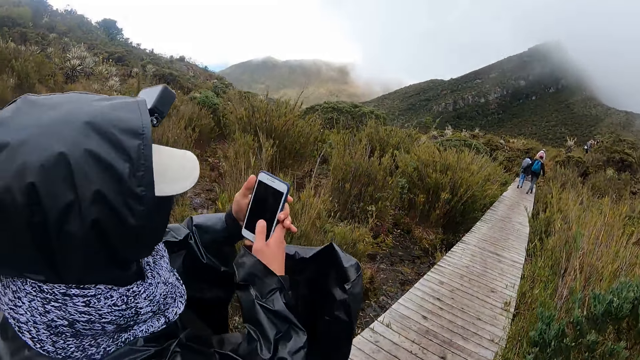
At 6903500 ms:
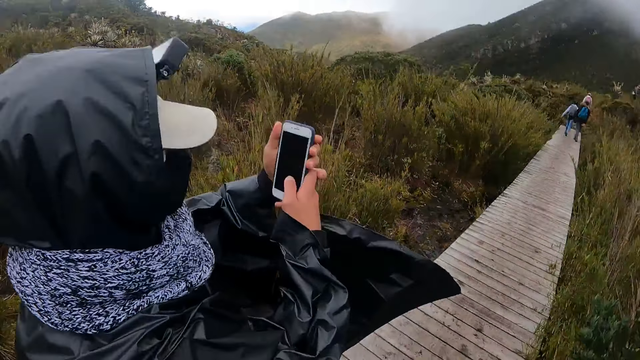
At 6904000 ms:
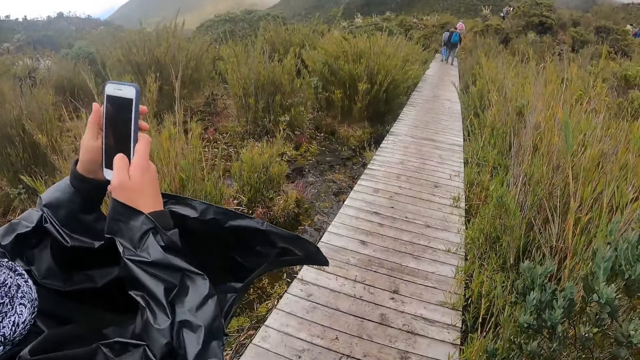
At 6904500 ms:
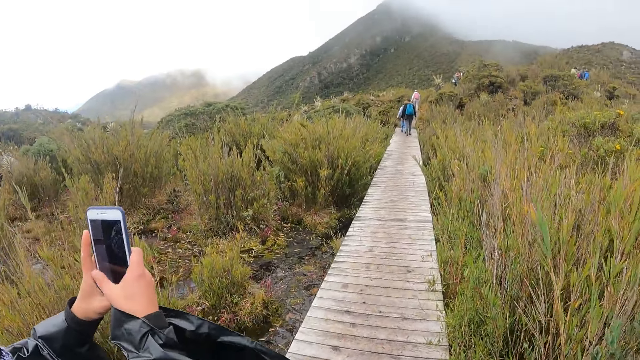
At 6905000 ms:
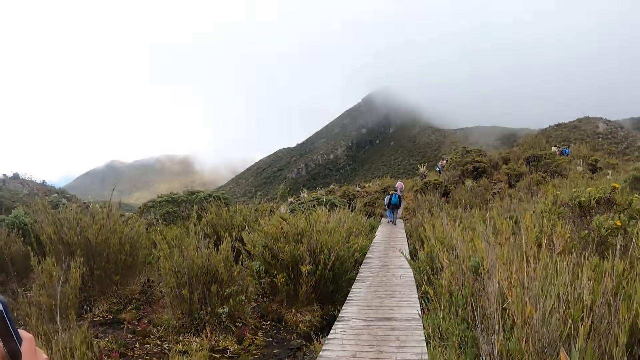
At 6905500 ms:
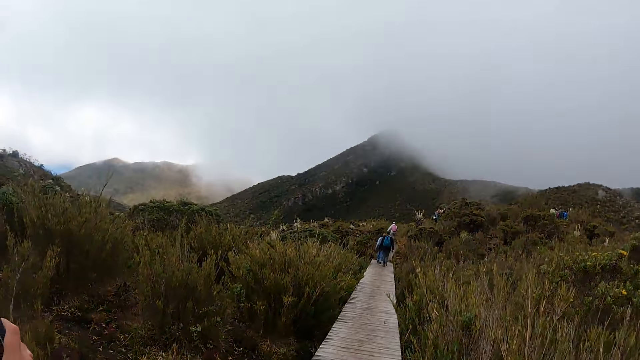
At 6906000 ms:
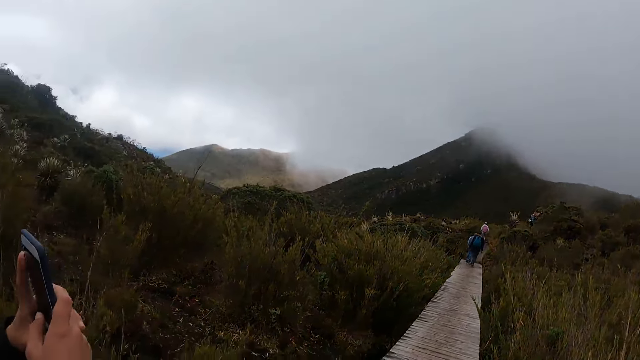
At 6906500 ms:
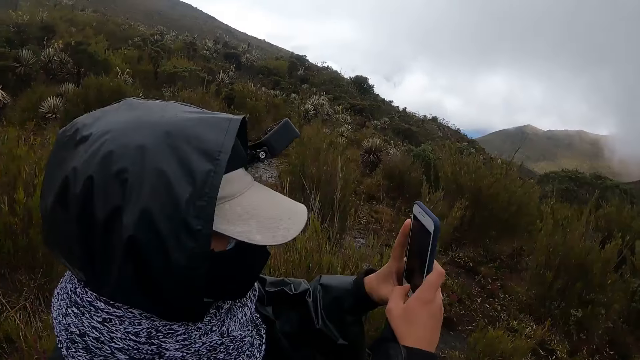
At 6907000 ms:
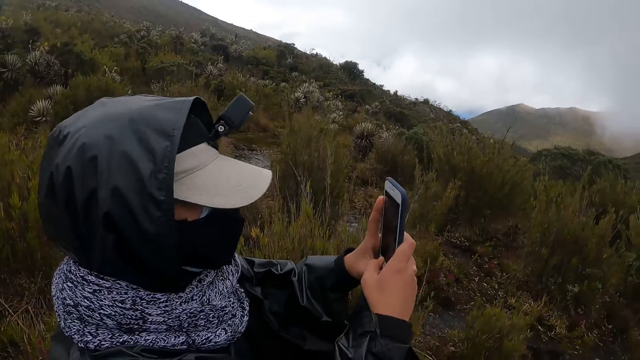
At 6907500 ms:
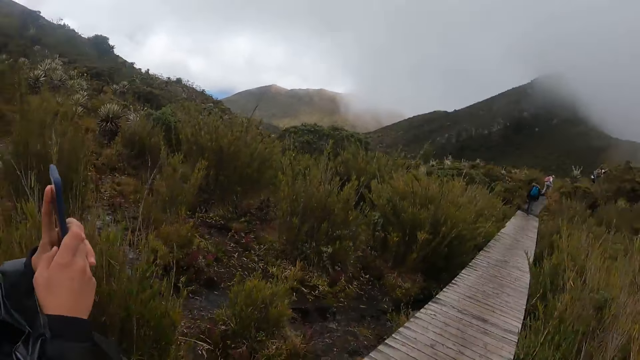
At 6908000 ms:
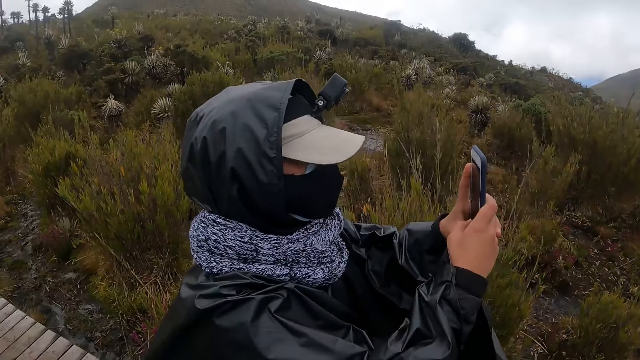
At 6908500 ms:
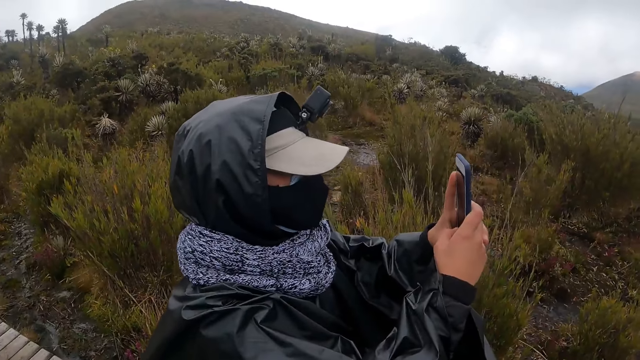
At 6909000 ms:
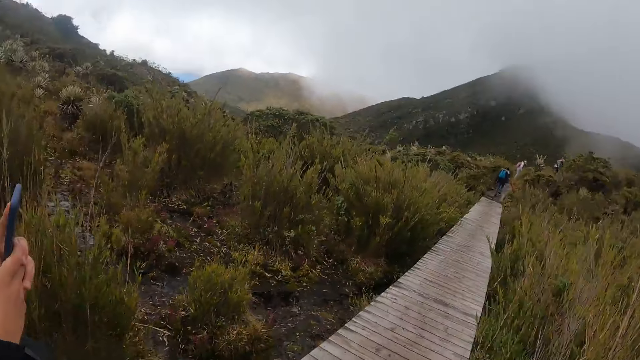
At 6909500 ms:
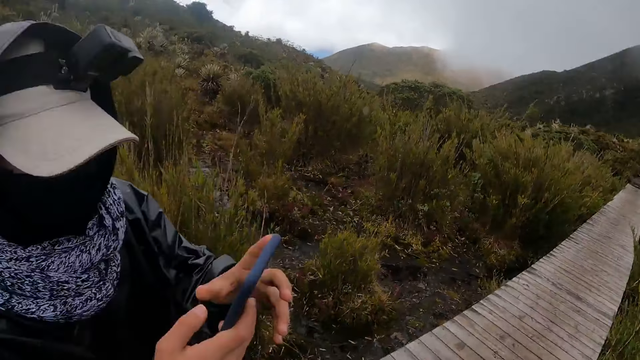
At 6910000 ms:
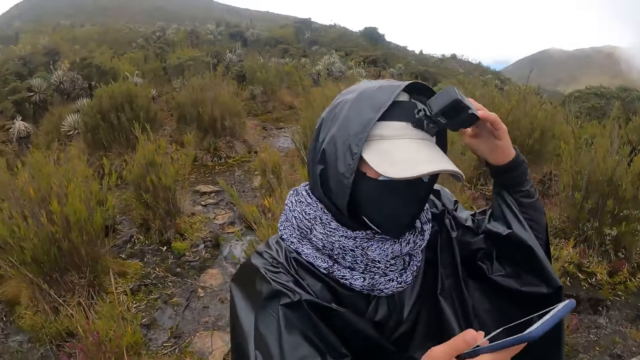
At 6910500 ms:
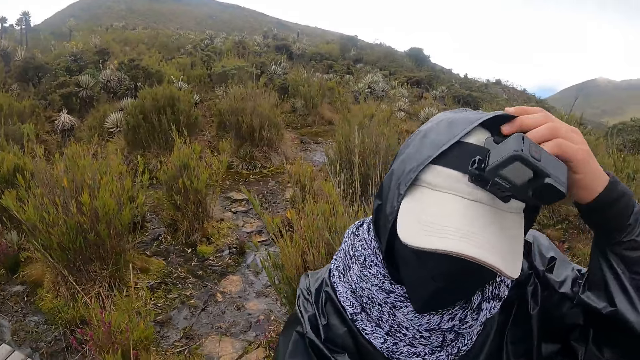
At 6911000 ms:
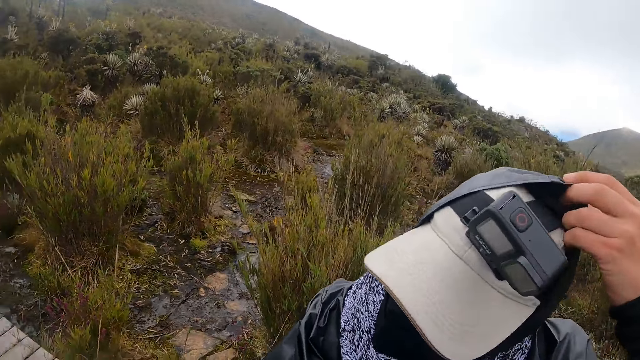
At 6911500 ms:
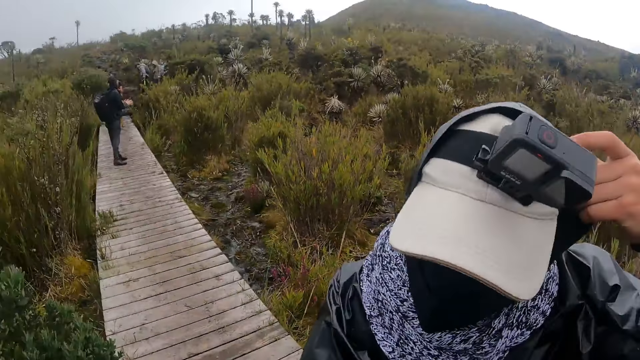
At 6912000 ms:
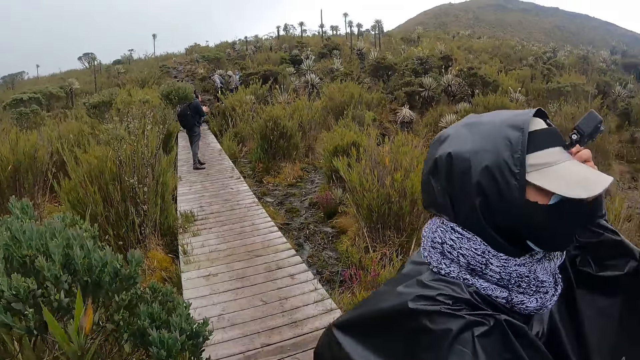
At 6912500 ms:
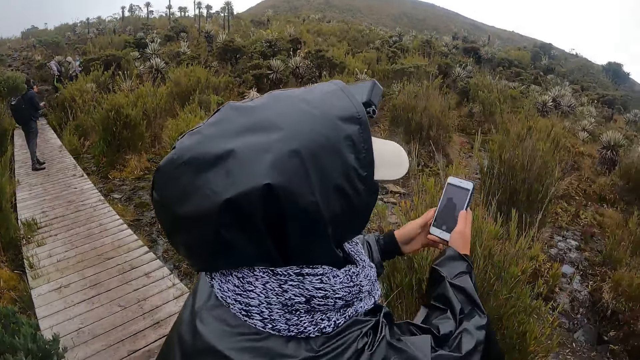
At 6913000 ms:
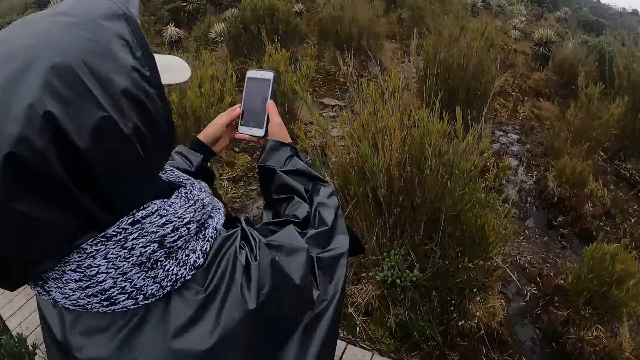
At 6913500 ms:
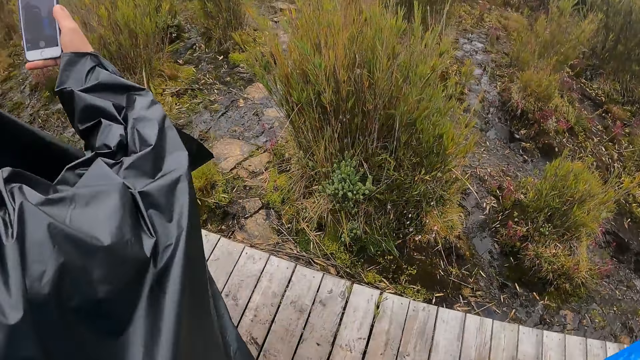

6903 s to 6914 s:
The man operates the mobile phone with his hands. The man touches the hood of his hoodie with his left hand.

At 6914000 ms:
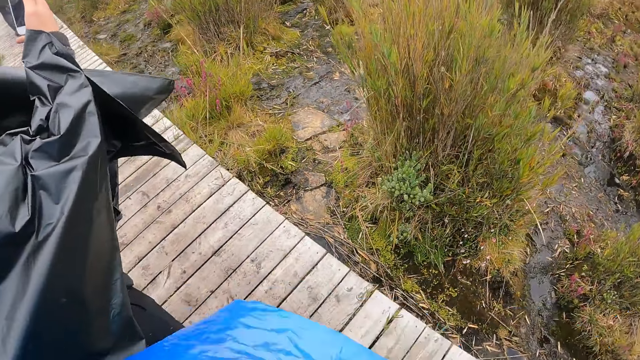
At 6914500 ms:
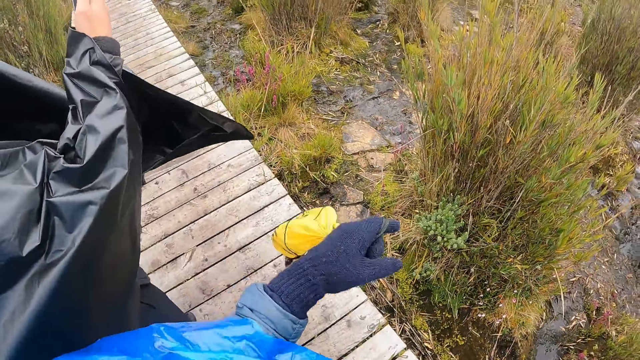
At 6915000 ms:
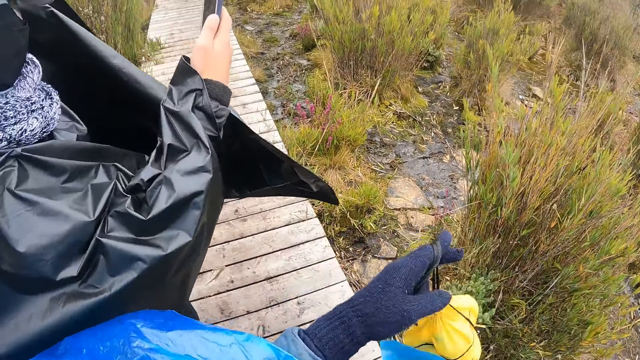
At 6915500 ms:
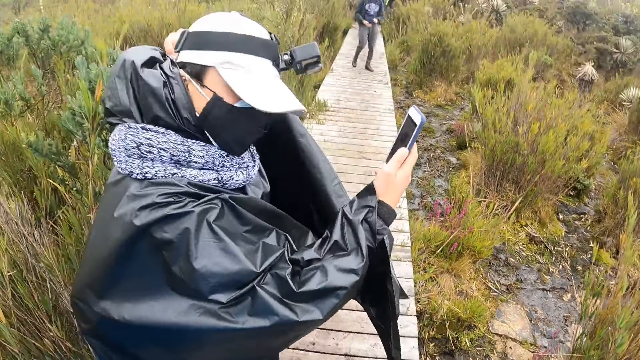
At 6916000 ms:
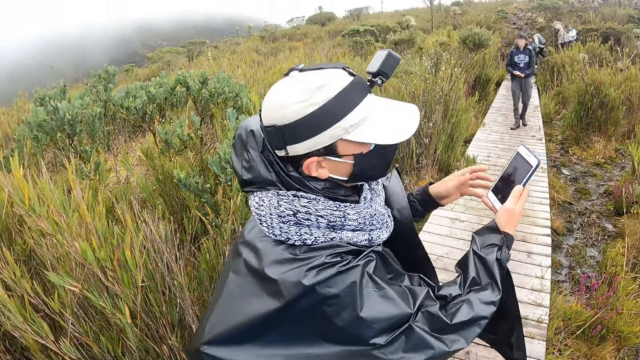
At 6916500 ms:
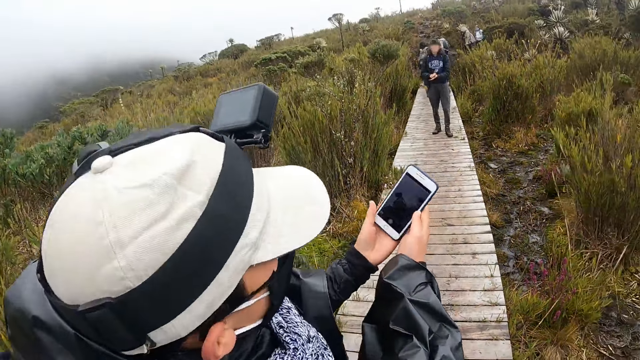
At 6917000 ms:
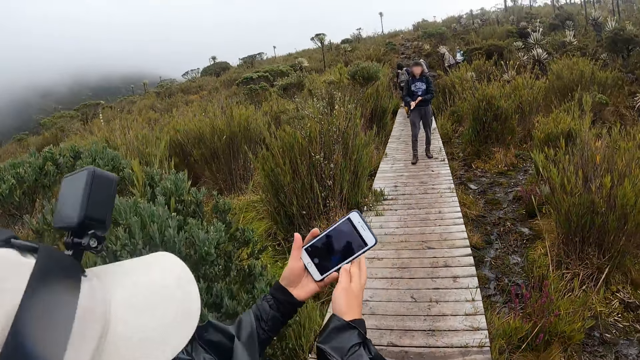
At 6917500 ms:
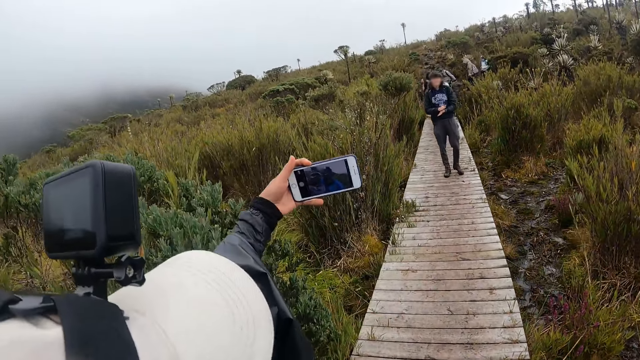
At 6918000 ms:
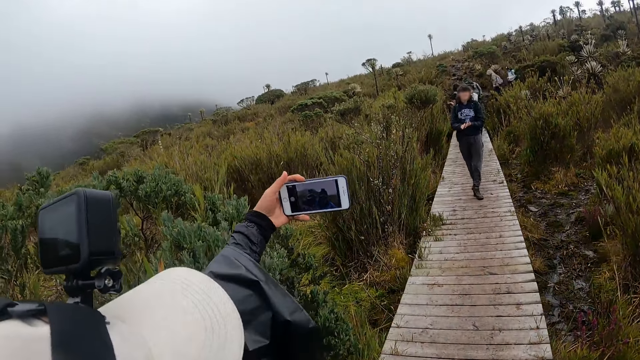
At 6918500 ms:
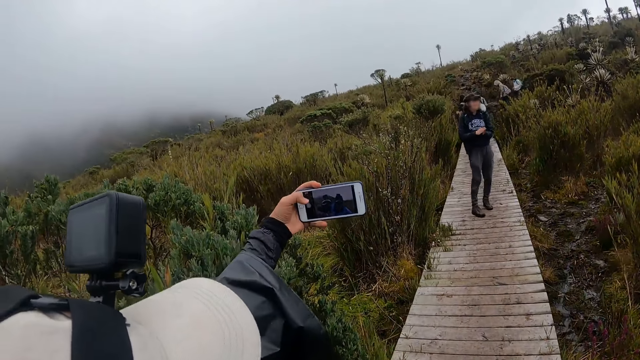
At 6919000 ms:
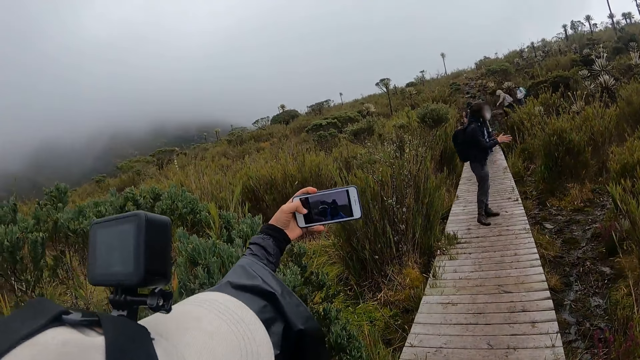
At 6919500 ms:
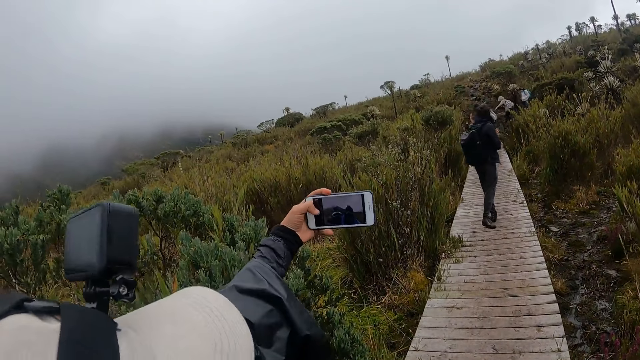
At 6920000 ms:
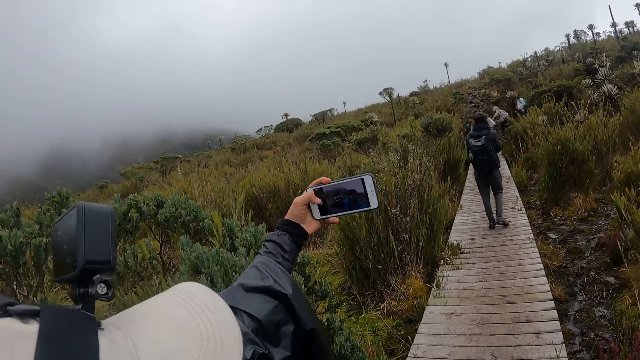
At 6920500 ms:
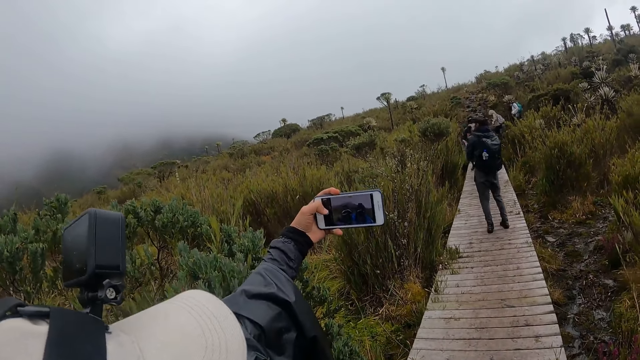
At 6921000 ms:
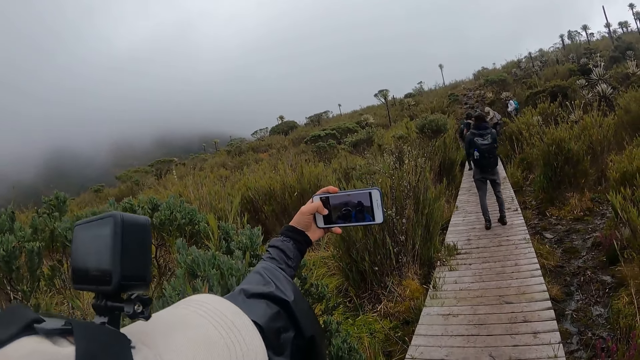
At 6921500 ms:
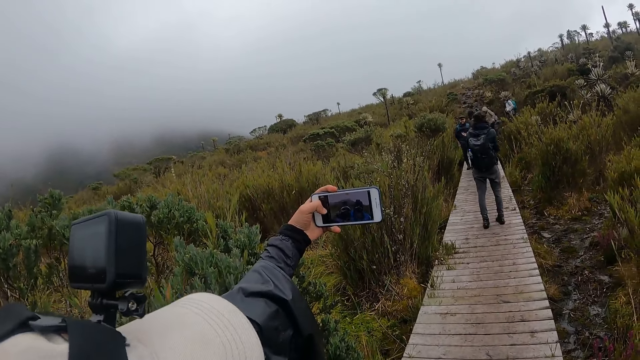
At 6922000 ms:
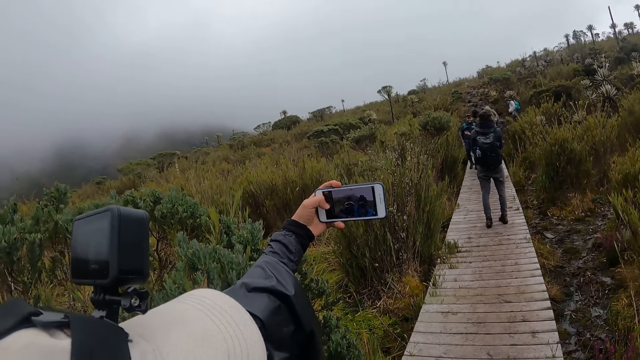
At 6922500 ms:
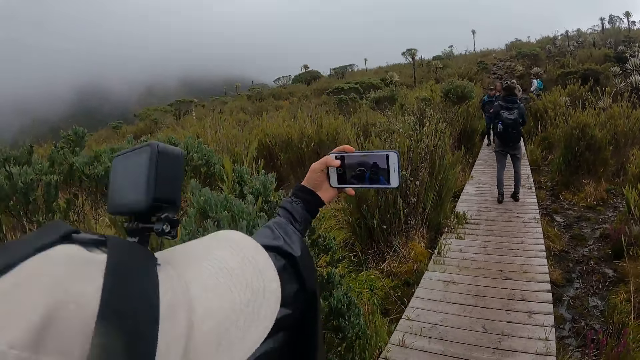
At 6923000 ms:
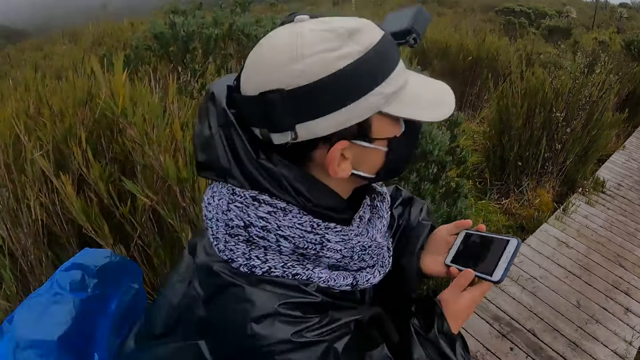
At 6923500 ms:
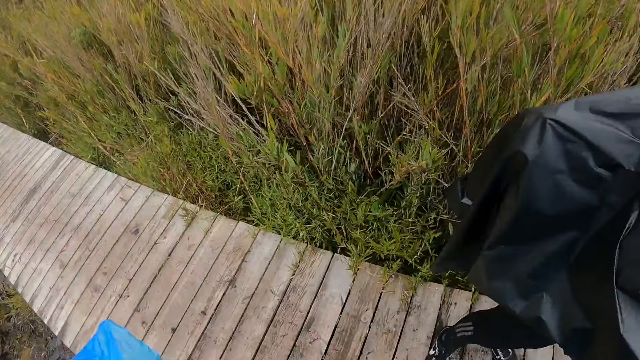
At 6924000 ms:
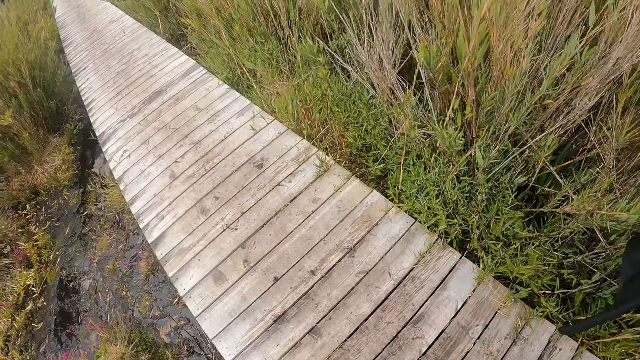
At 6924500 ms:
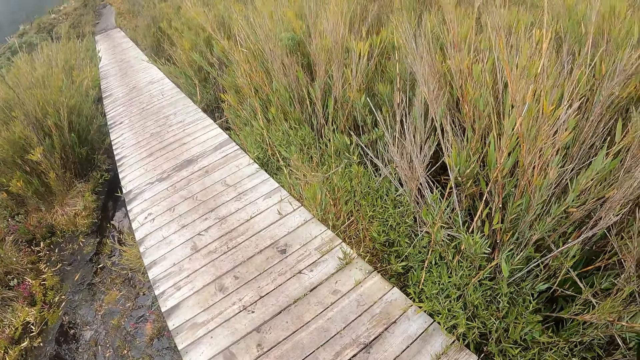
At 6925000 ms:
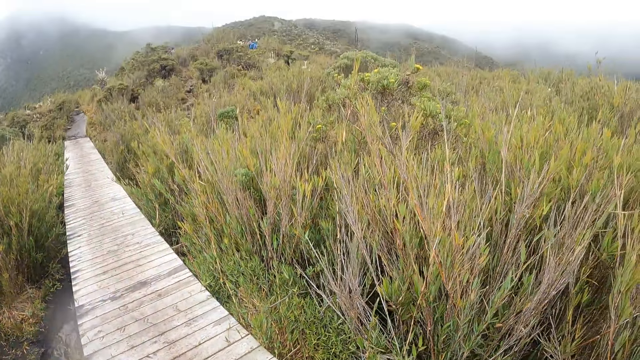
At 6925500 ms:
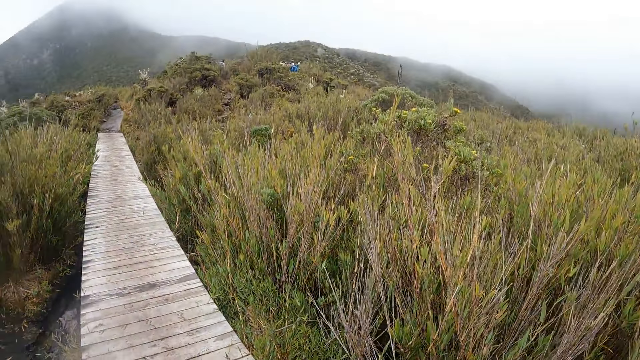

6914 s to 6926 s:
The man removes the hood of his hoodie with his left hand. The man transfers the mobile phone from his right hand to his left hand. The man takes a picture with the camera wearer with the mobile phone in his left hand.
